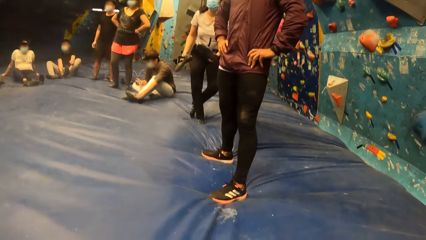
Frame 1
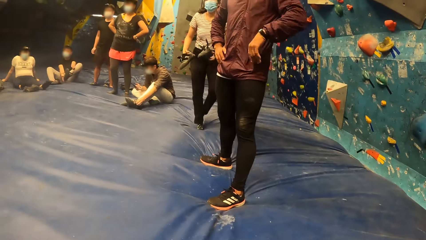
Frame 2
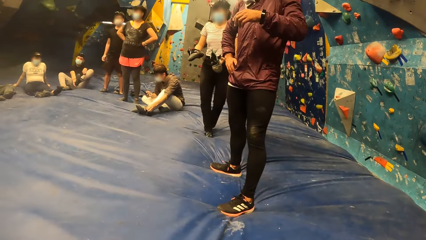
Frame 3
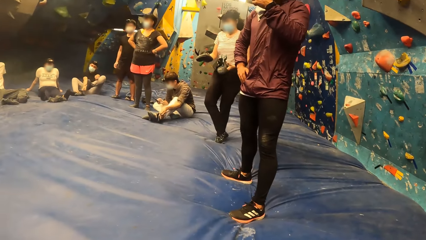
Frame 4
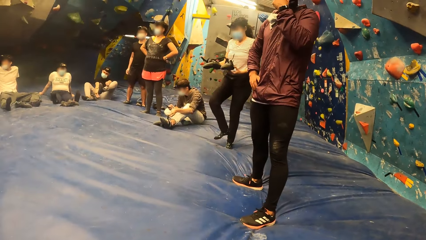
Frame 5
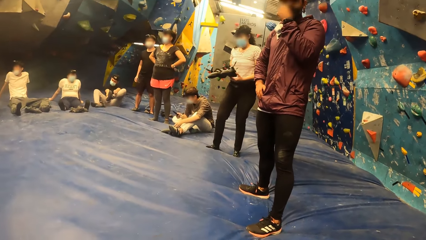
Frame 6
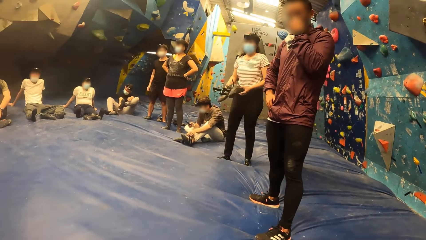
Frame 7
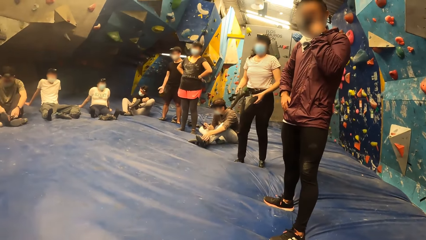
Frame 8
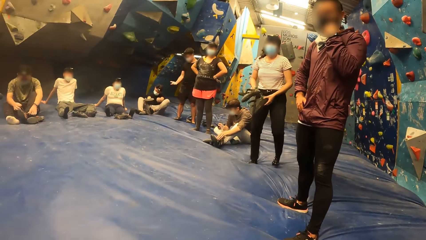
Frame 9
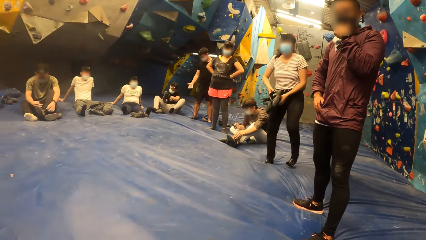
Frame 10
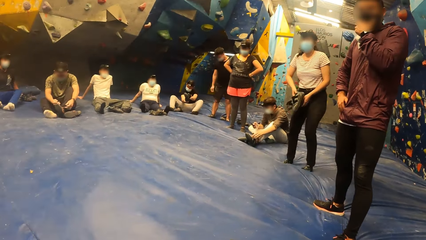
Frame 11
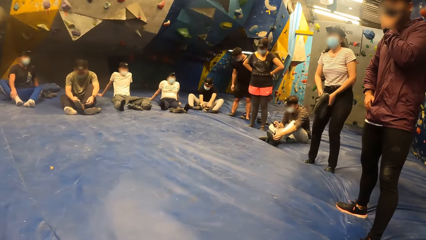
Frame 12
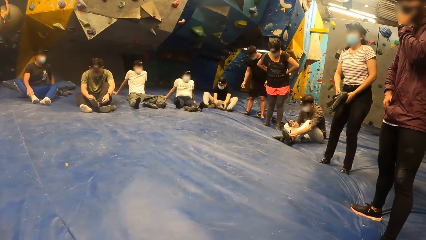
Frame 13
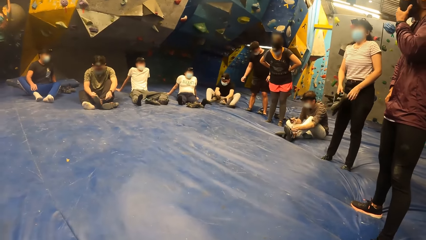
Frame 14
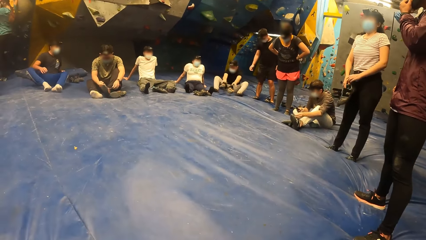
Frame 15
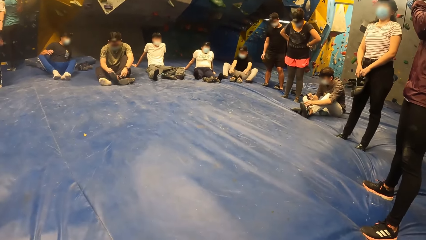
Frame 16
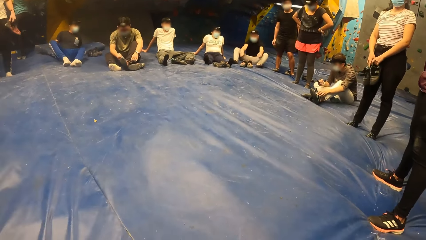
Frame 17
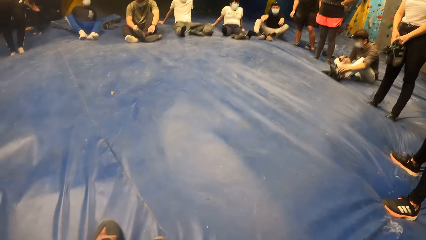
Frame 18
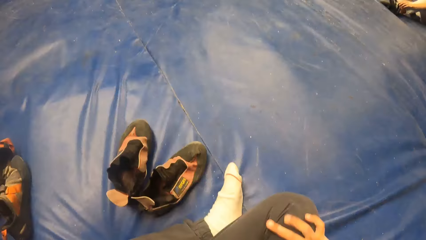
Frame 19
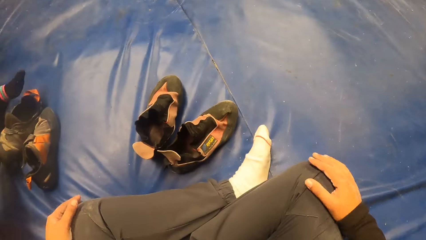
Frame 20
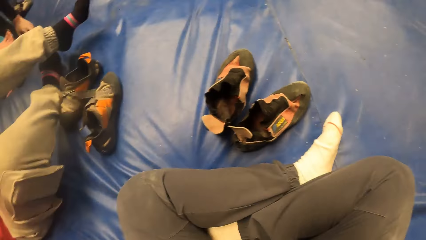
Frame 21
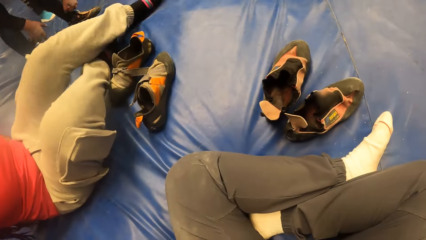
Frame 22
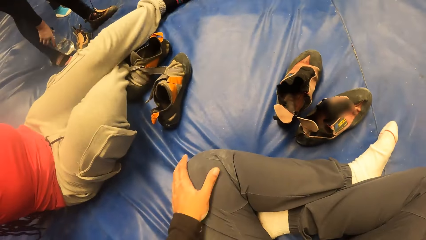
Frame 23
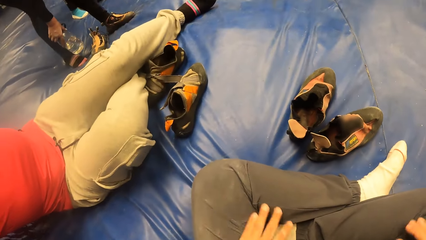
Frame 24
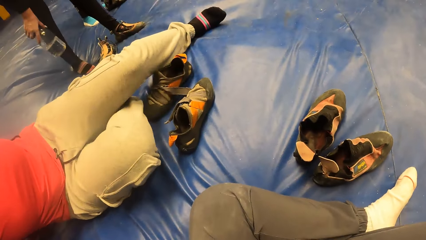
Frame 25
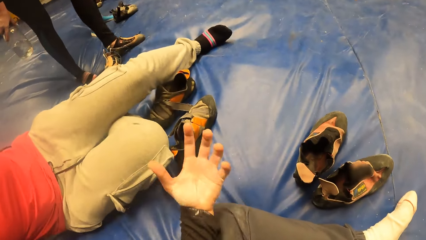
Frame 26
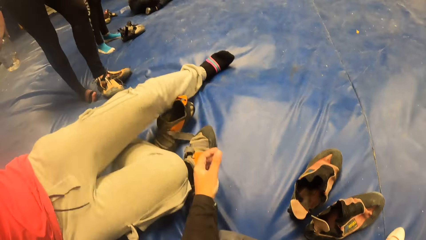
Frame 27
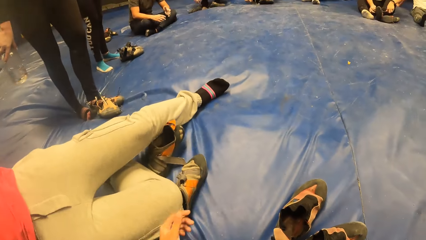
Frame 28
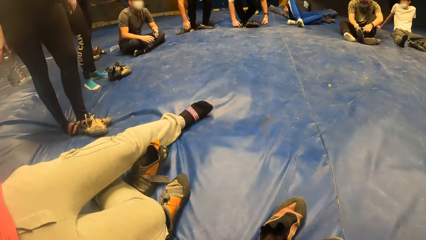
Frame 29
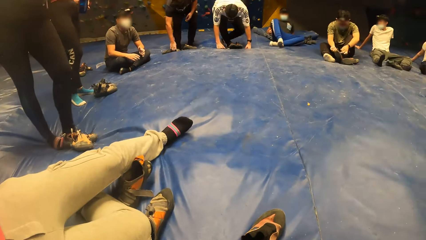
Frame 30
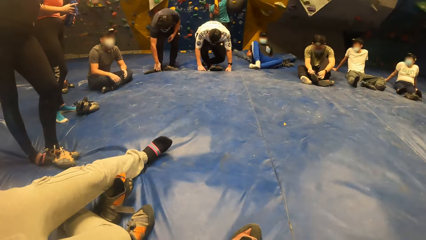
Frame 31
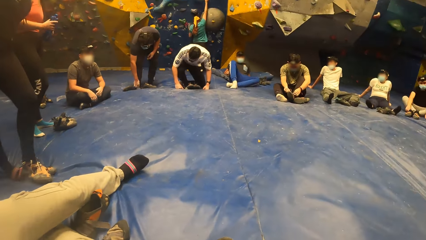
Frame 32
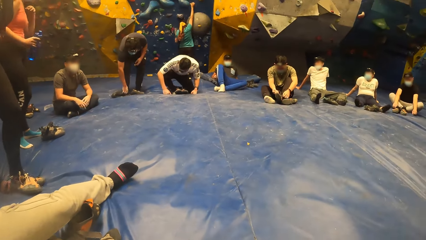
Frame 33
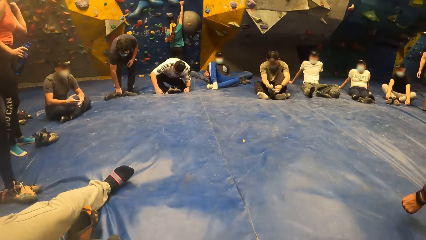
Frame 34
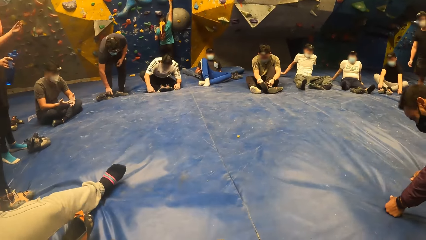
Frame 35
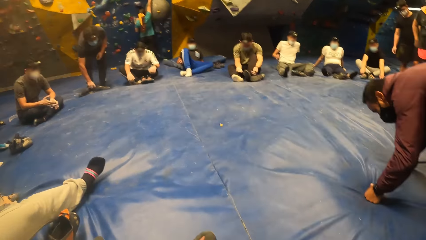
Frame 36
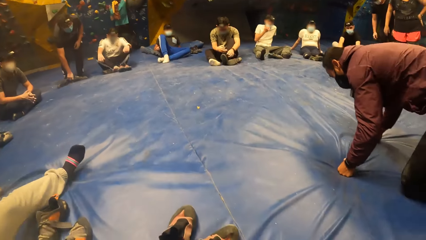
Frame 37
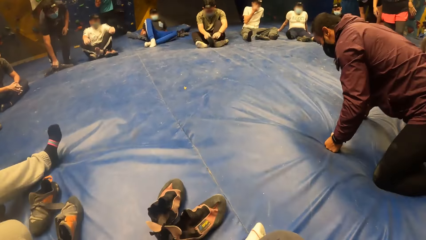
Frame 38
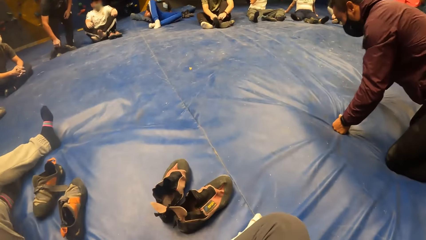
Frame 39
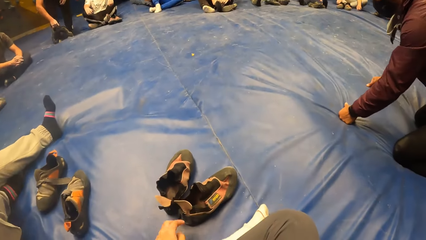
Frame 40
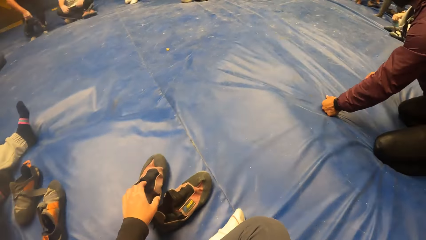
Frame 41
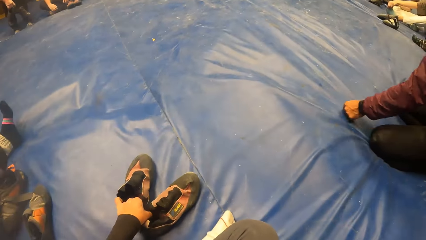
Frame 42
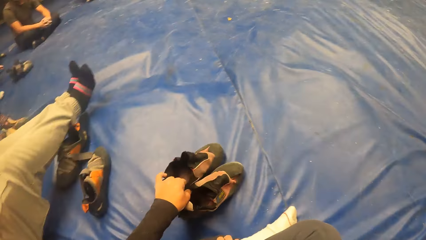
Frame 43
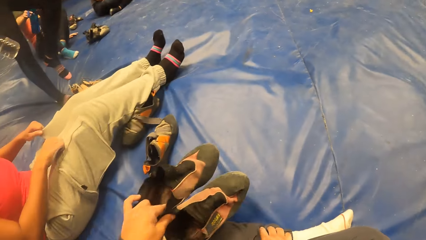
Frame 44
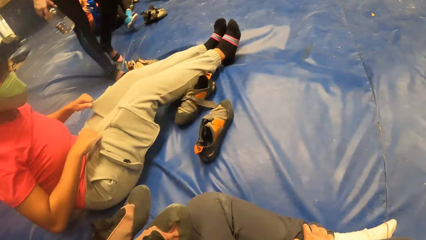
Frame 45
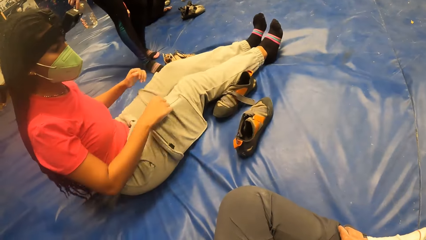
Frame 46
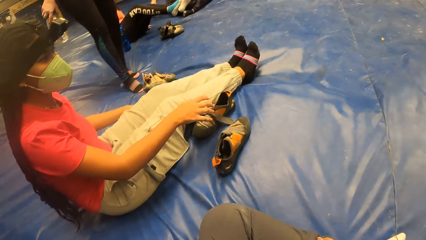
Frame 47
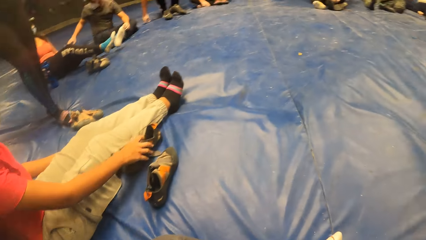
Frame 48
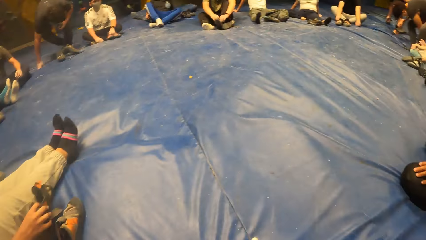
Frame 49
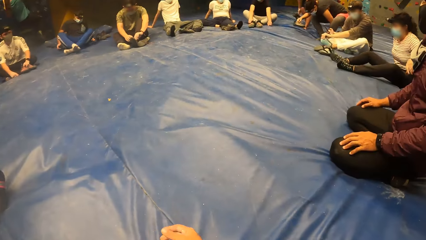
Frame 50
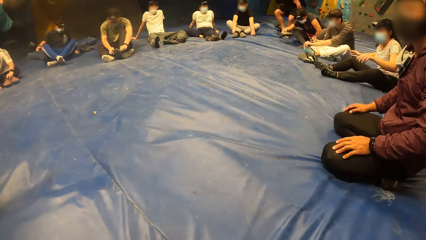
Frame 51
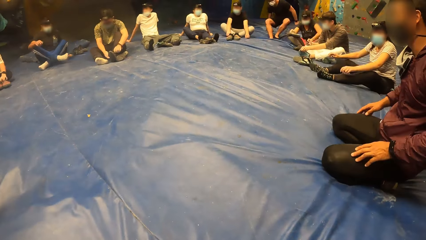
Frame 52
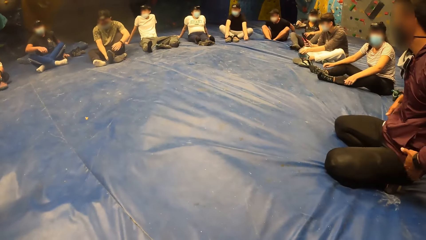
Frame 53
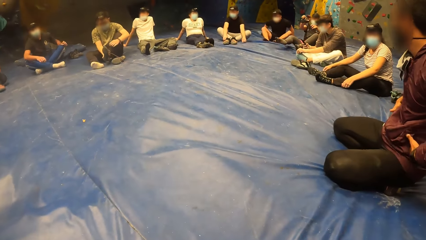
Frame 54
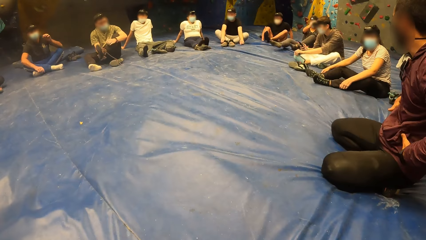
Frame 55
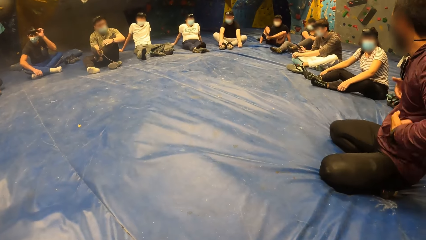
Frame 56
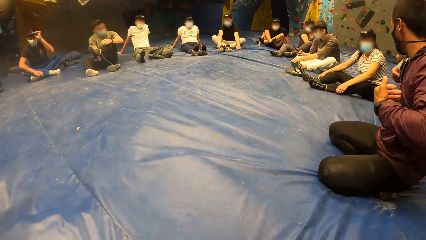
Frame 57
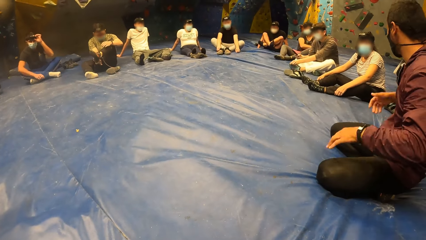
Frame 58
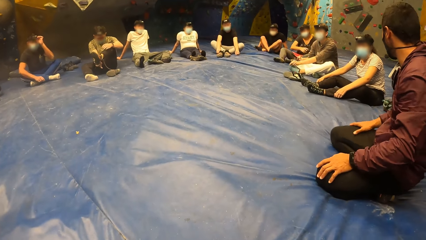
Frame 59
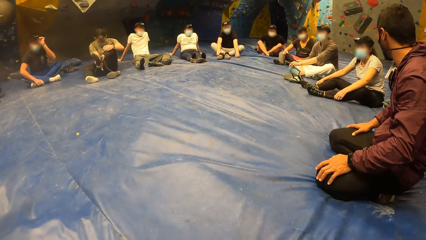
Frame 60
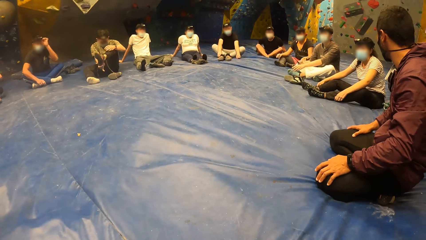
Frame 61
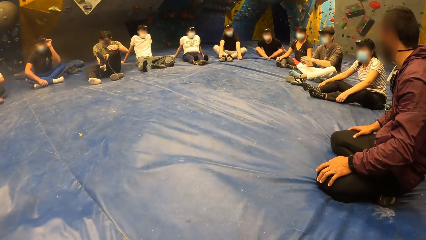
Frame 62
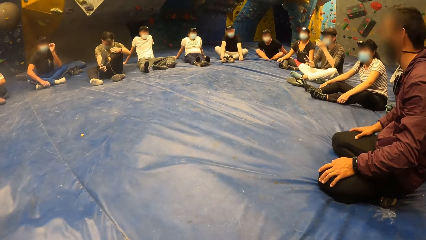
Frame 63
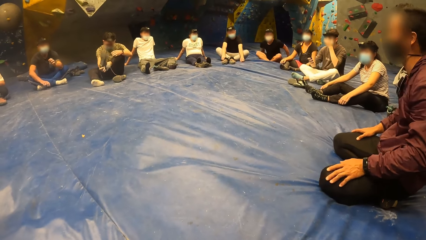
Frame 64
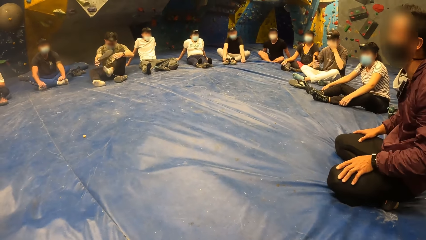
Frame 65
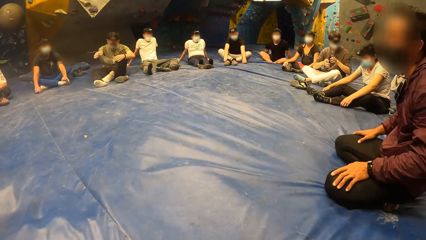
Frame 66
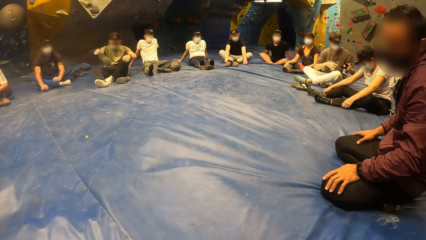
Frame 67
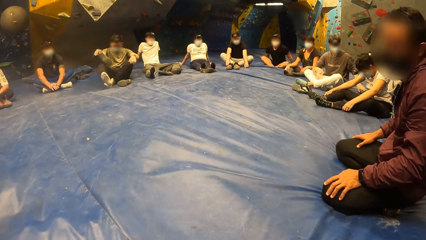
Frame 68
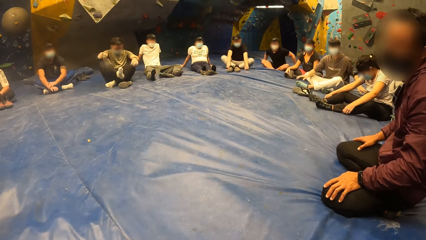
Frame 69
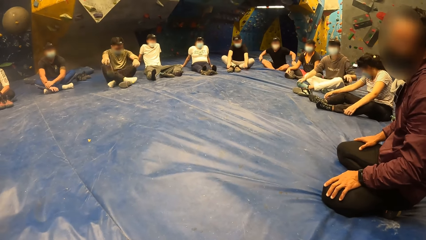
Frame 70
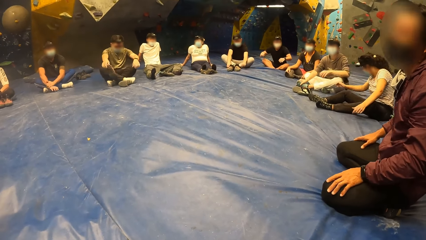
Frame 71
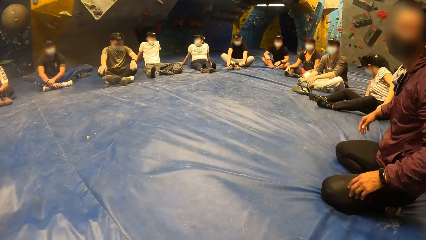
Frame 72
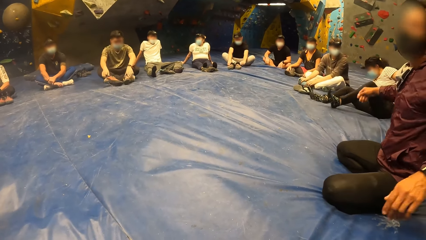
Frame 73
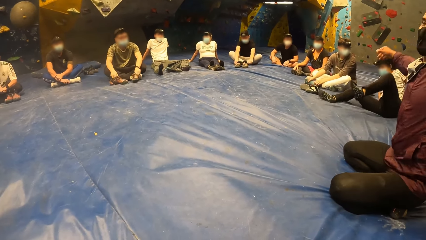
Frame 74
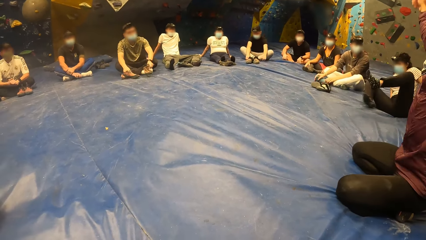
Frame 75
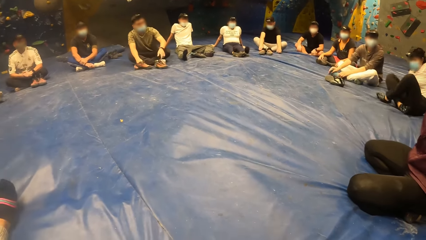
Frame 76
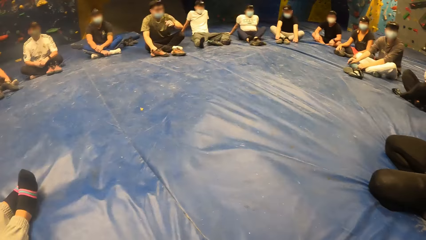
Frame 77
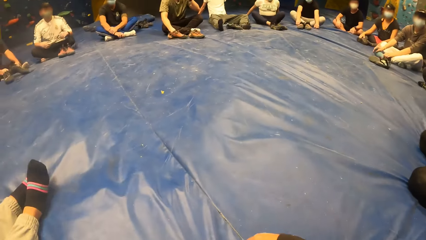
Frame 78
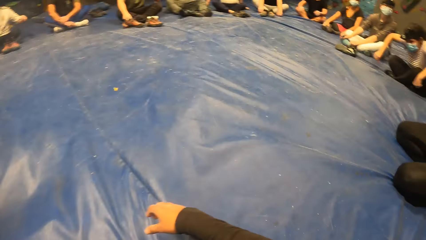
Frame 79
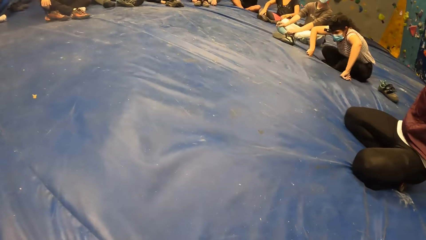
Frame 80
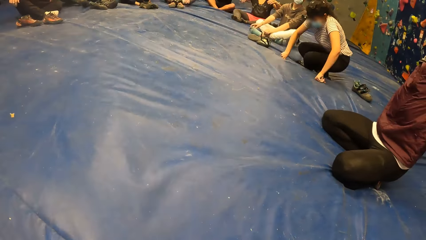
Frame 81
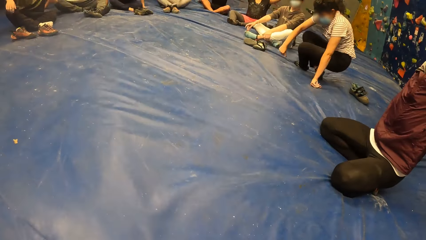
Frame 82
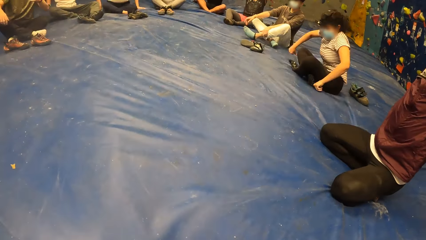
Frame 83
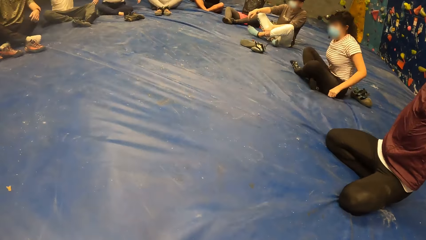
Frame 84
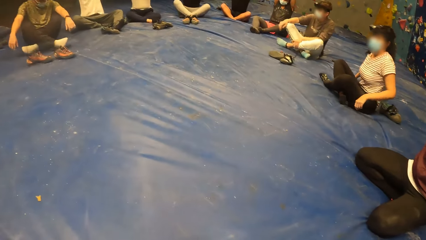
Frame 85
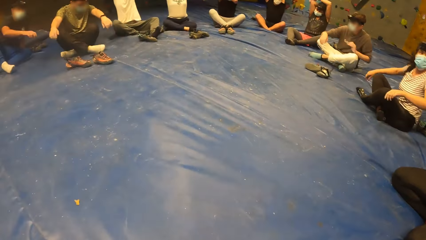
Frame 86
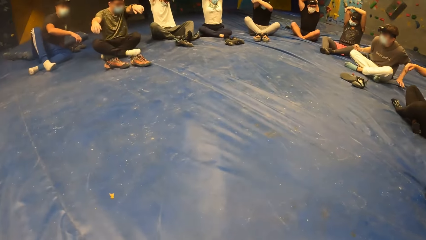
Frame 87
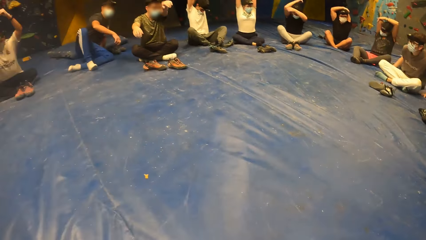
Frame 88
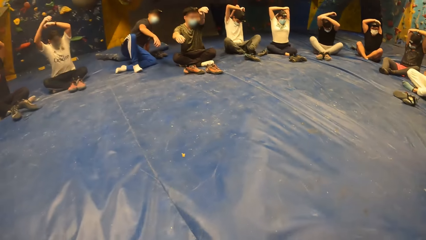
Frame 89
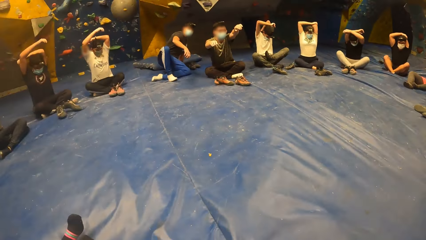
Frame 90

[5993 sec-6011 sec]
A man interacts with the camera wearer and the group of people. The camera wearer rubs her hands on her laps. She looks around the room. The man sits on the floor. The camera wearer picks up the shoes on the floor with her left hand. She drops the shoes on the floor behind her with her left hand. She looks around the room. The man interacts with a woman. The man places both hands on his head with the group of people.
